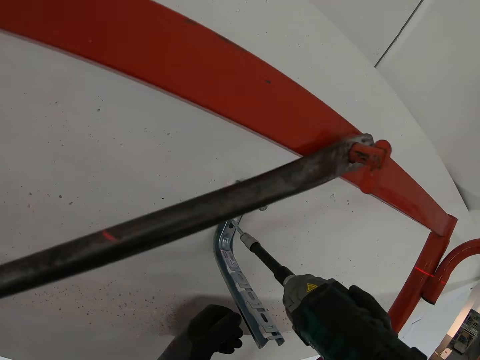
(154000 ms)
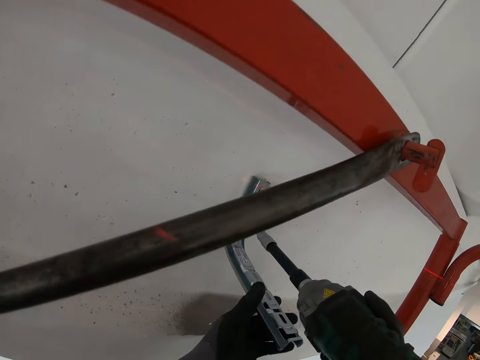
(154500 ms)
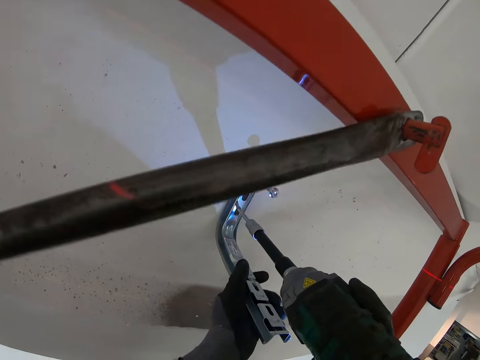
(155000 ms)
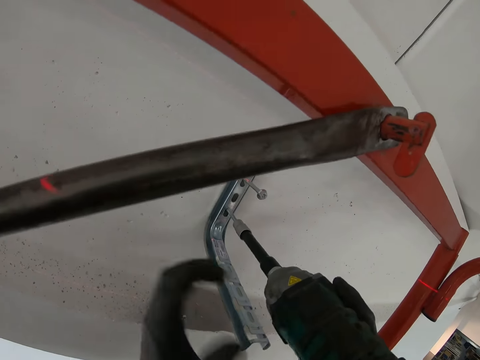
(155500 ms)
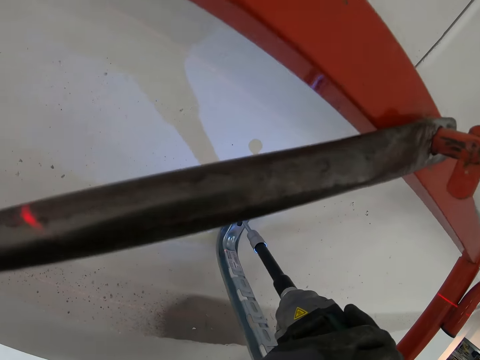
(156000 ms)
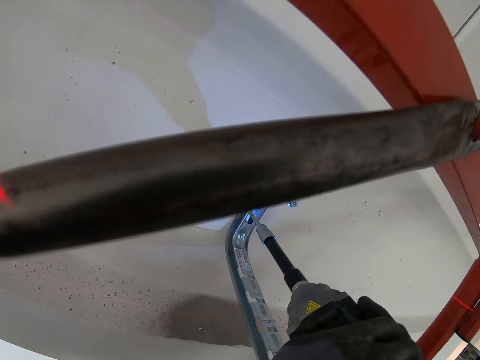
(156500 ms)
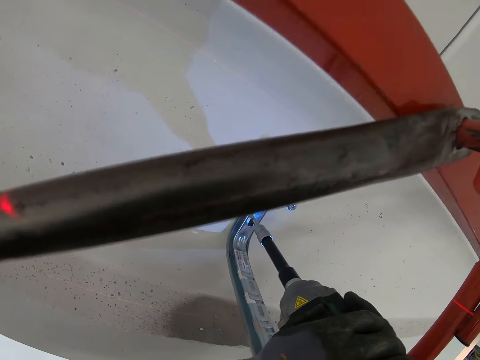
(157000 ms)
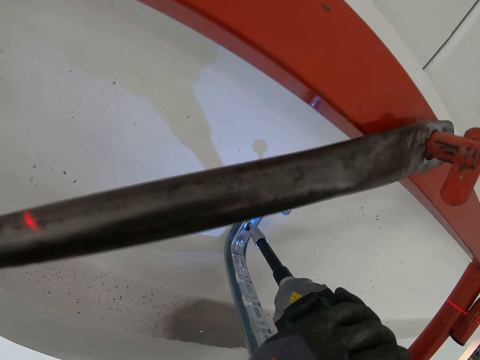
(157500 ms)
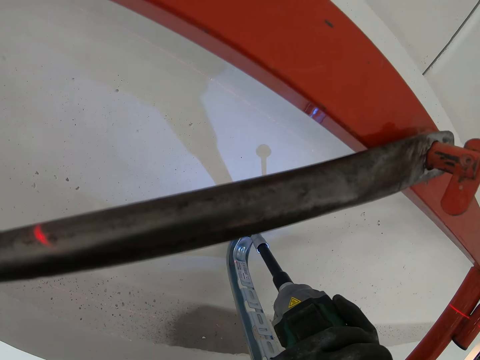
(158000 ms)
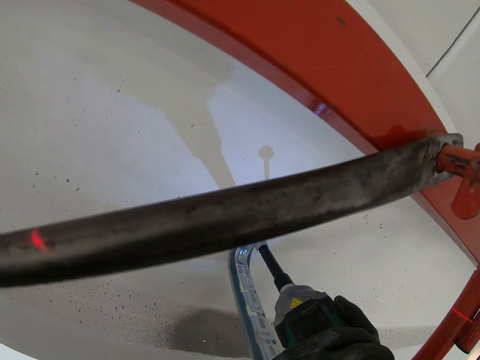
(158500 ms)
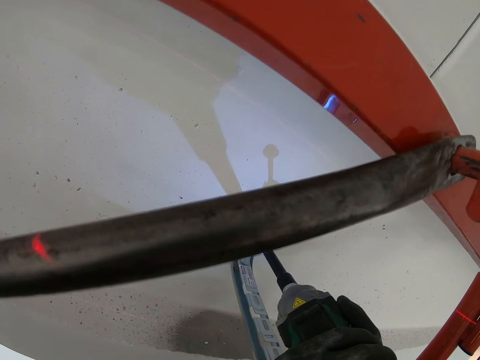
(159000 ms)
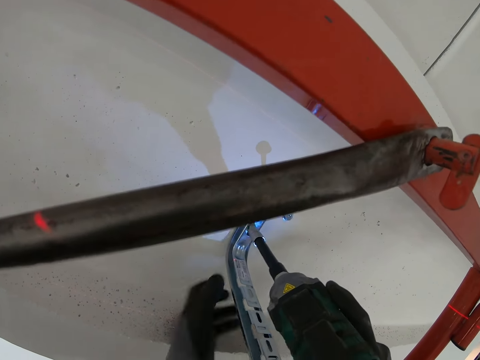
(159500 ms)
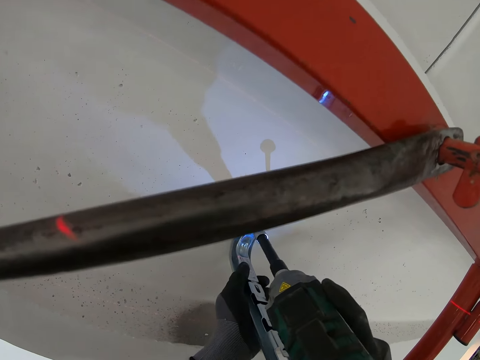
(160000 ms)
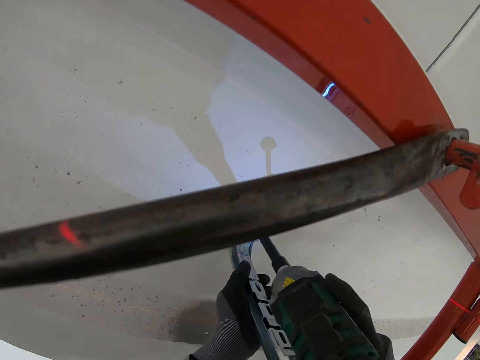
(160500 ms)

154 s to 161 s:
The camera wearer holds a drilling machine. They tighten the bolt with a bolt hammer. They drill in the bolt. They press the drilling machine. They hold the hook.

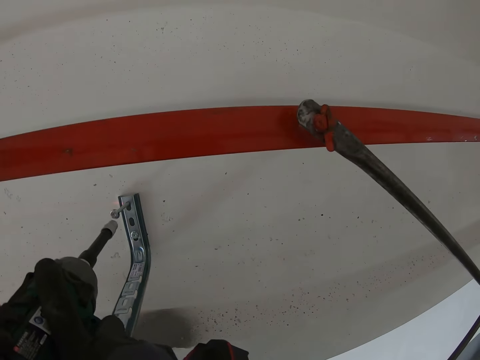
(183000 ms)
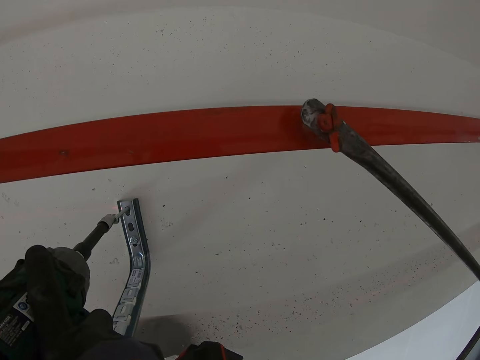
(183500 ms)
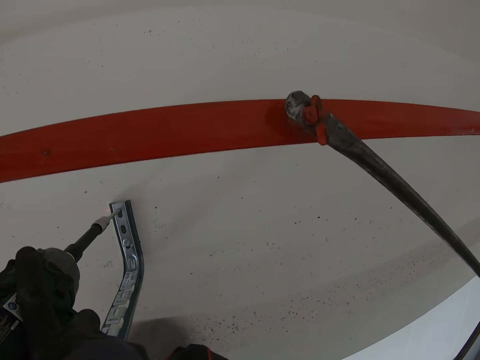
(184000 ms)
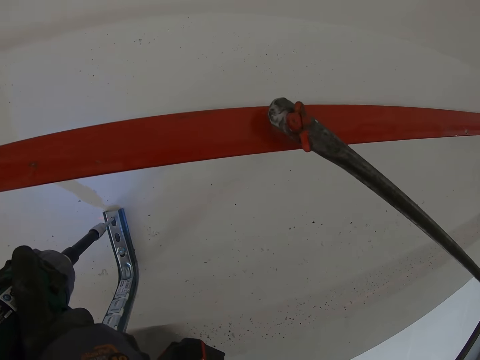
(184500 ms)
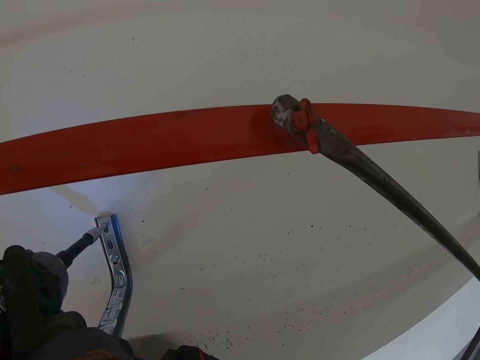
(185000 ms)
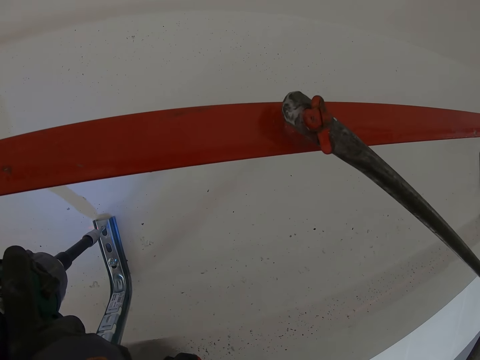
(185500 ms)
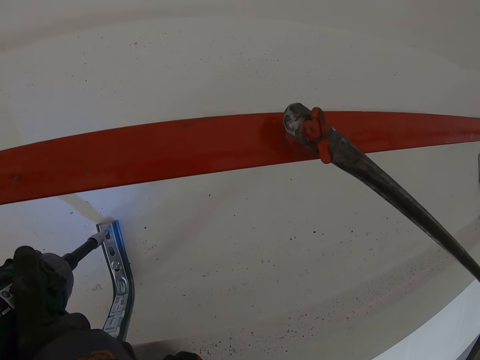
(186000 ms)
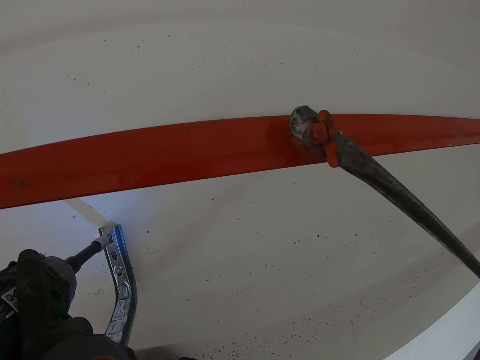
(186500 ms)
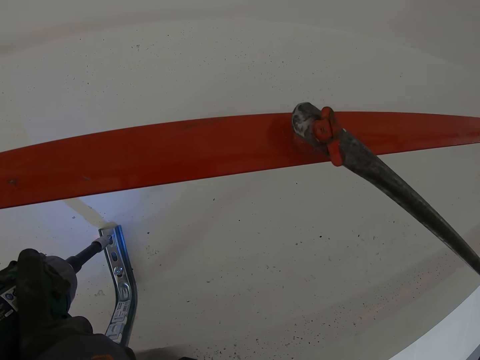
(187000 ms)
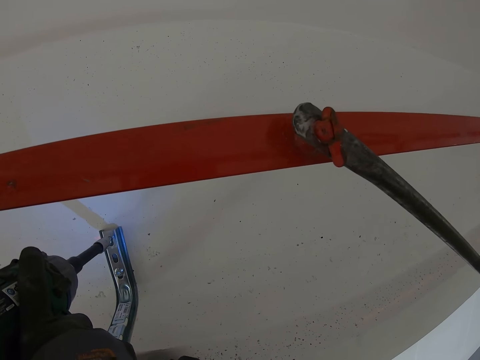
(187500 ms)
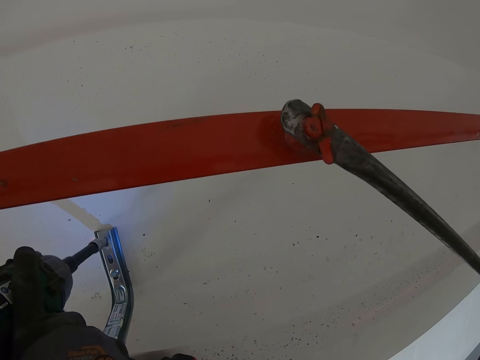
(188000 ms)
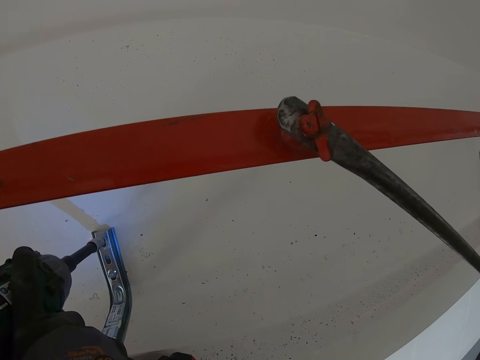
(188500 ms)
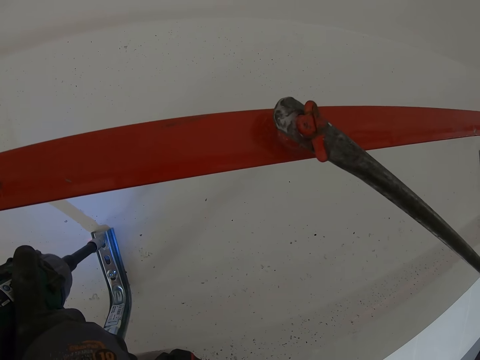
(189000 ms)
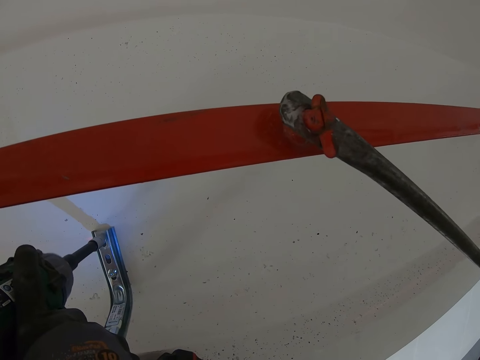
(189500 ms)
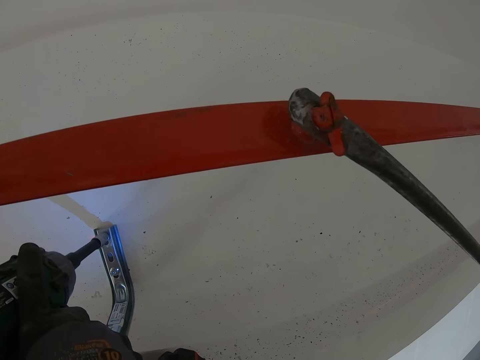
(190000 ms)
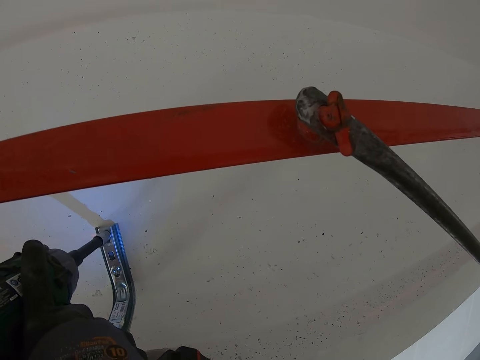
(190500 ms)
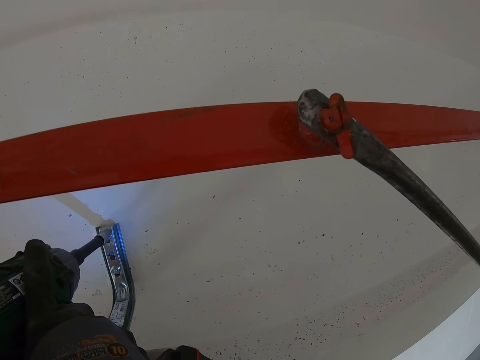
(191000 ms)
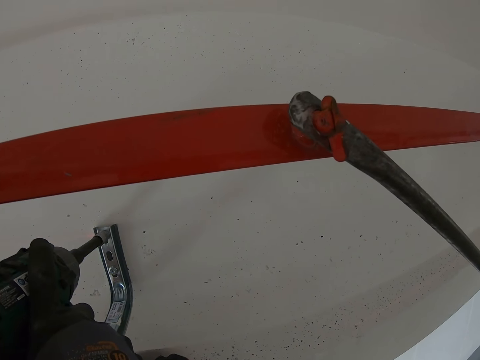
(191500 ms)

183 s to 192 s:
The camera wearer tightens the bolt with a bolt hammer.

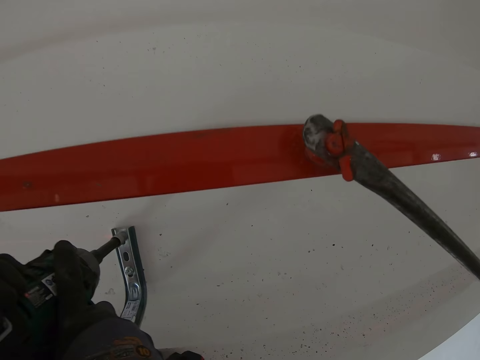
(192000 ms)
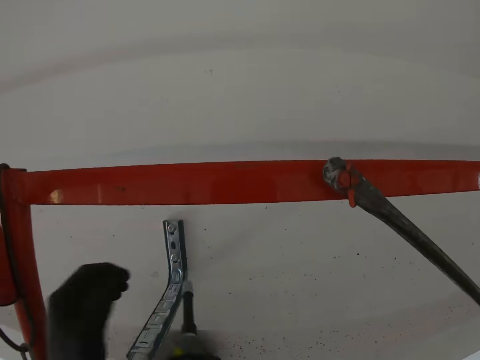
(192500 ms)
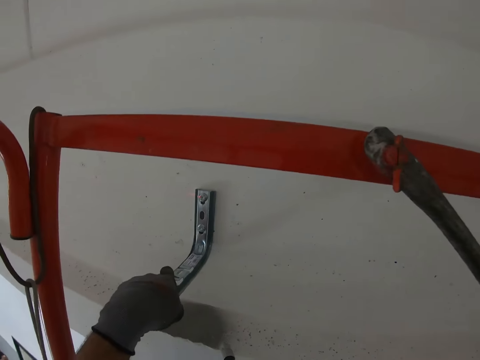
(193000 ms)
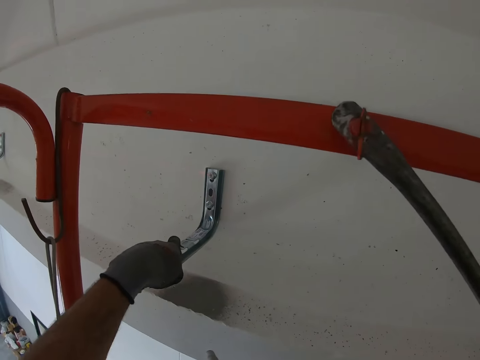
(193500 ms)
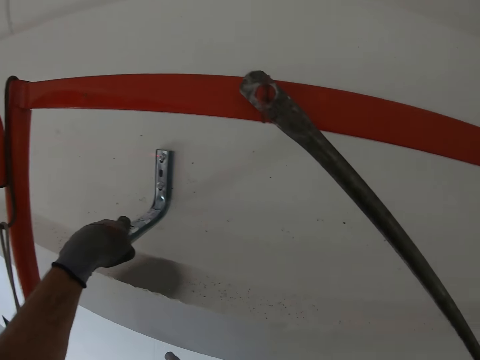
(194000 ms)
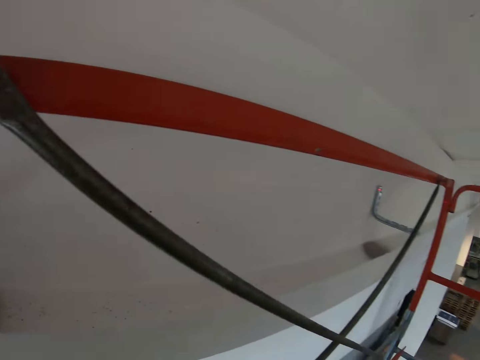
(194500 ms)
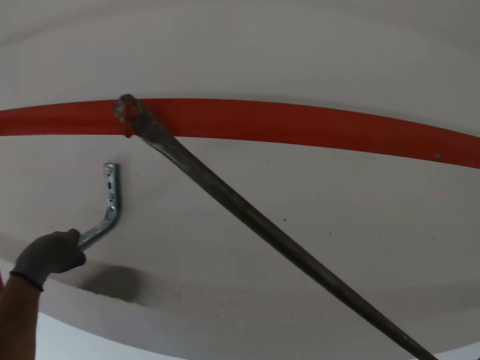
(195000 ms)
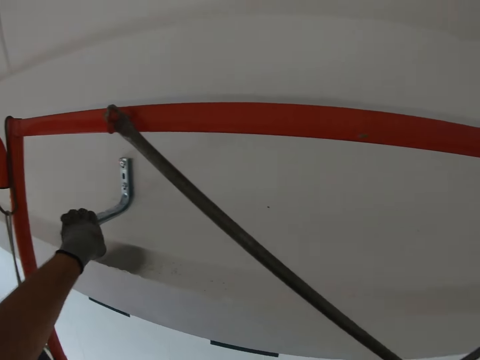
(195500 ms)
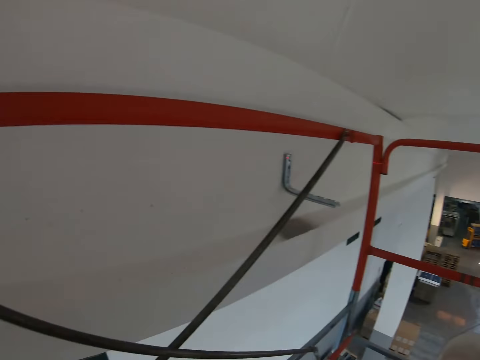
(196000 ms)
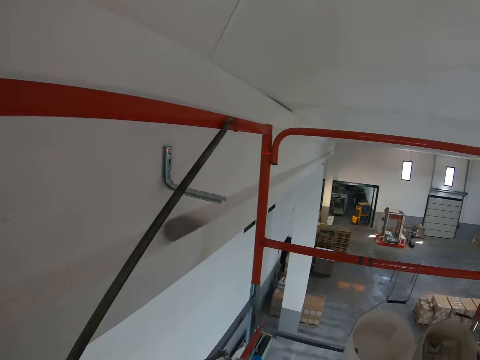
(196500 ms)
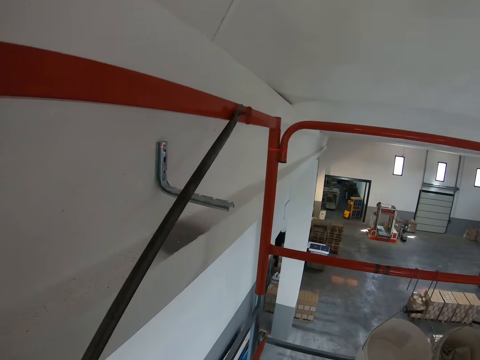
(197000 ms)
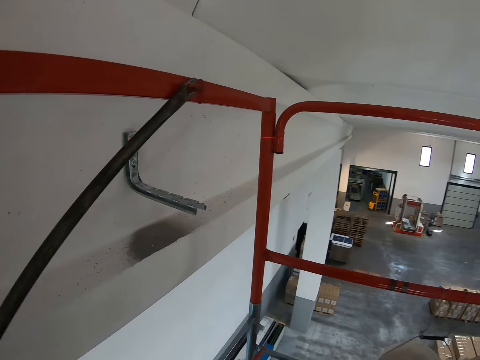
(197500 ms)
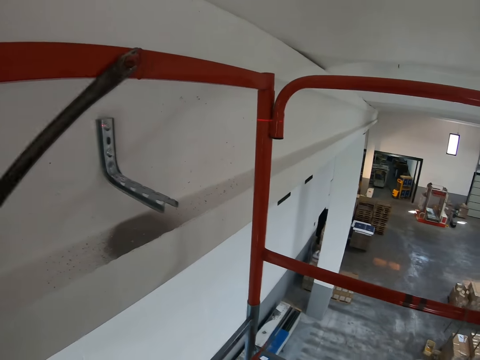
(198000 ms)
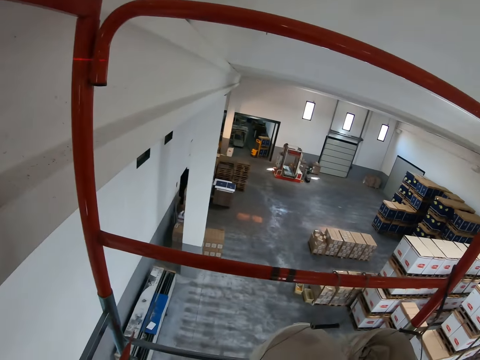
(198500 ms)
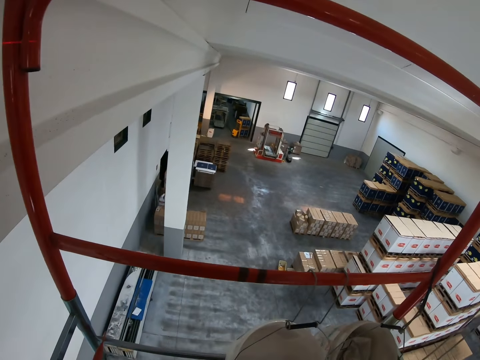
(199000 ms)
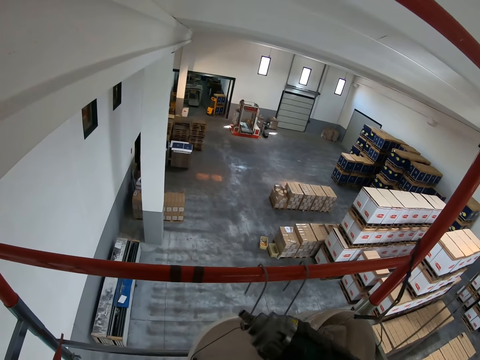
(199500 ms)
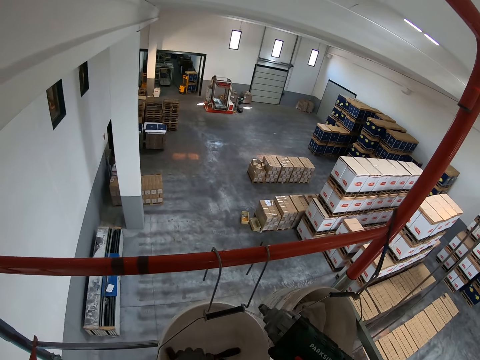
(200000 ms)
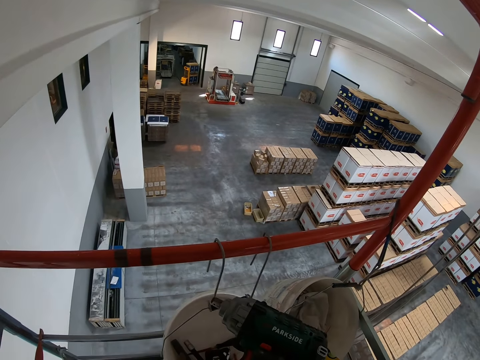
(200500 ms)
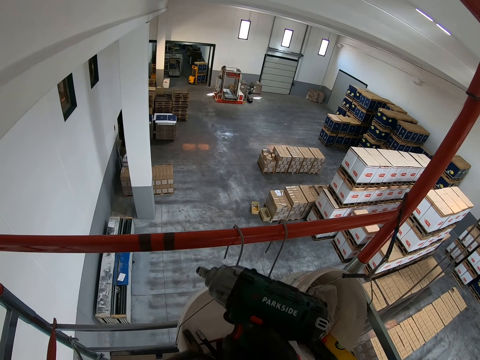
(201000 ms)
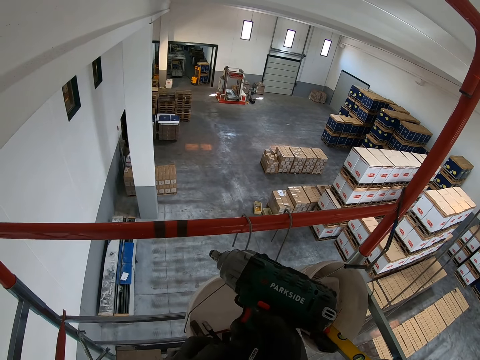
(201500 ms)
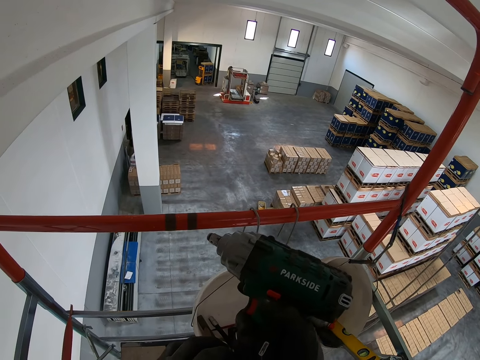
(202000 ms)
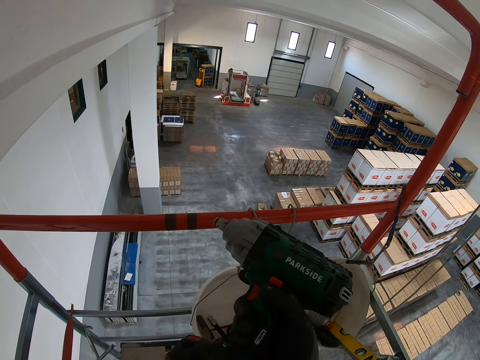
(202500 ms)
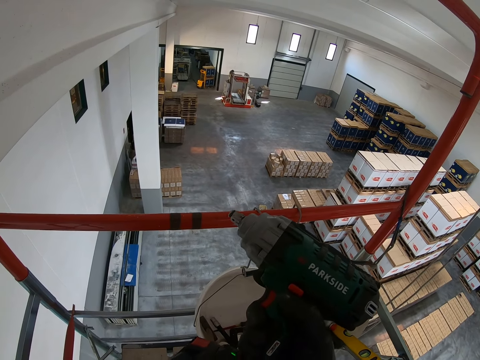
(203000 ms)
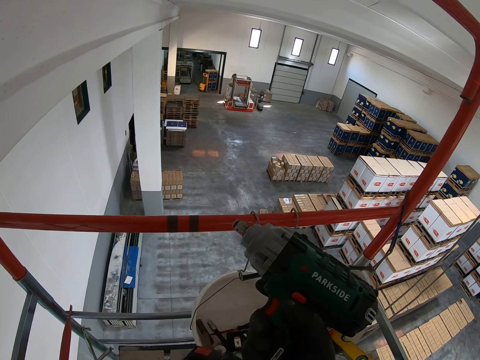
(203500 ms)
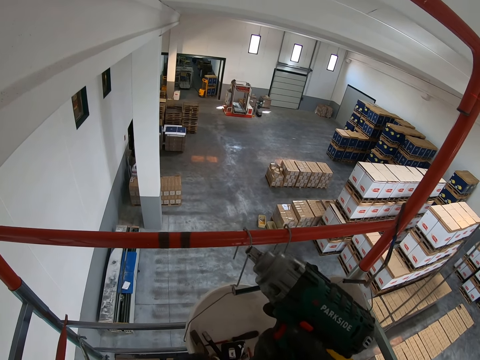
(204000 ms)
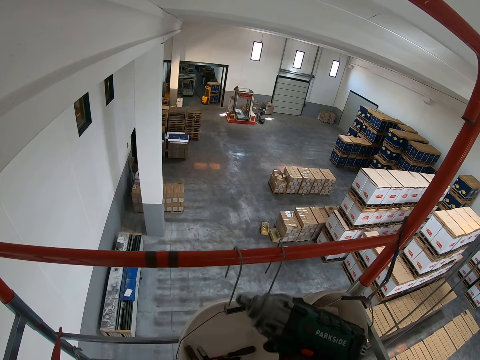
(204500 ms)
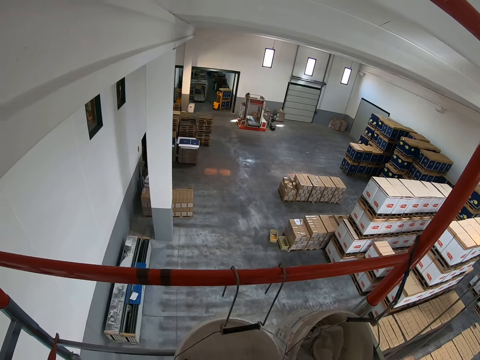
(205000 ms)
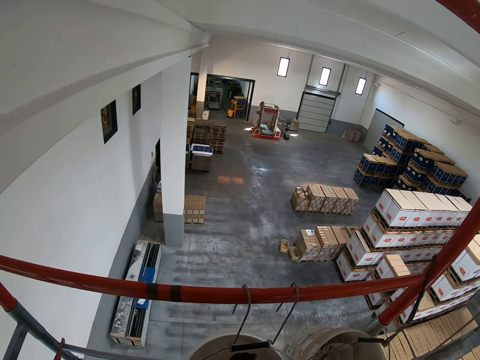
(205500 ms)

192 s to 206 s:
The camera wearer pulls the hook. They walk right in the room. They hold the drilling machine.
